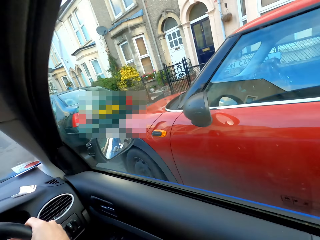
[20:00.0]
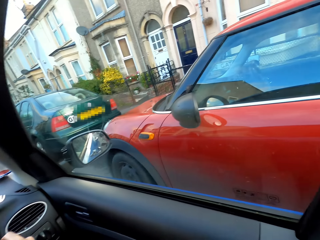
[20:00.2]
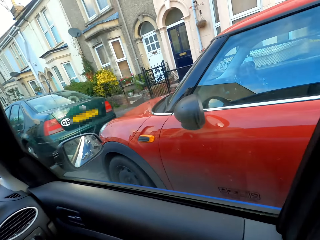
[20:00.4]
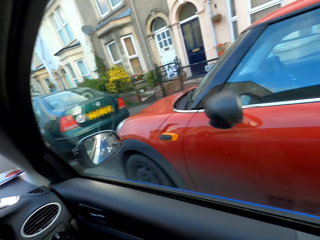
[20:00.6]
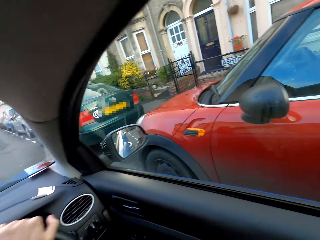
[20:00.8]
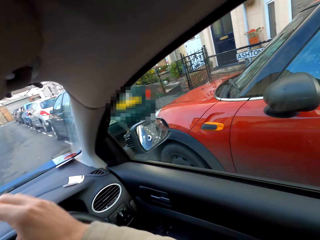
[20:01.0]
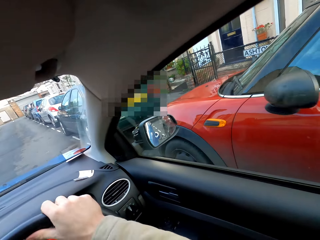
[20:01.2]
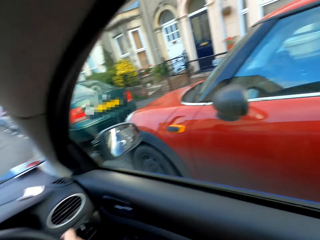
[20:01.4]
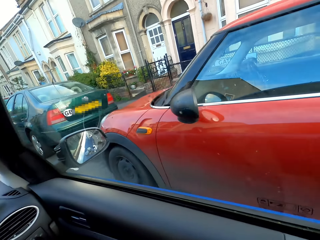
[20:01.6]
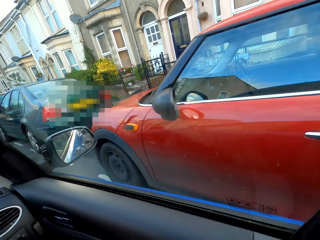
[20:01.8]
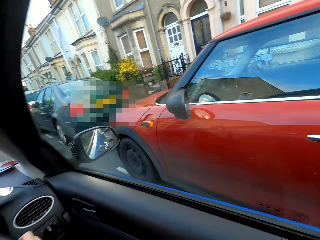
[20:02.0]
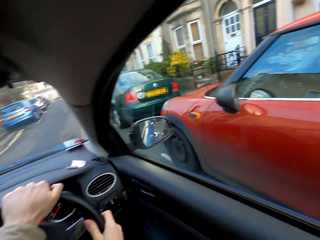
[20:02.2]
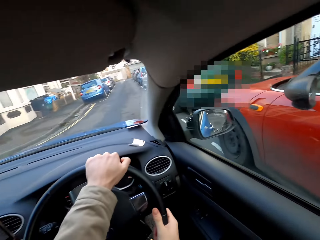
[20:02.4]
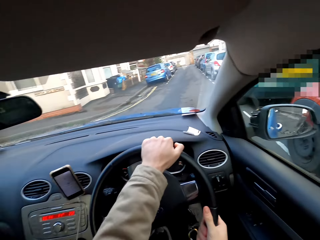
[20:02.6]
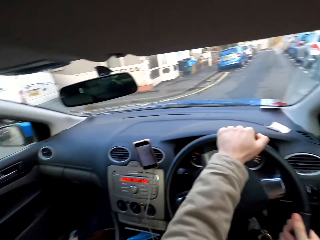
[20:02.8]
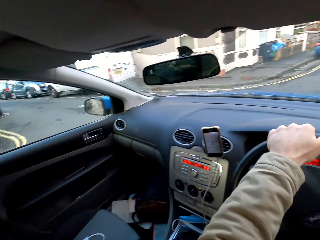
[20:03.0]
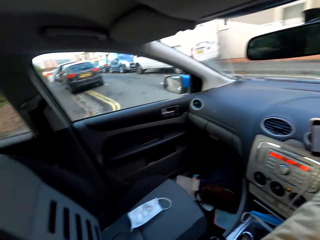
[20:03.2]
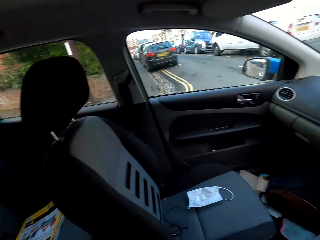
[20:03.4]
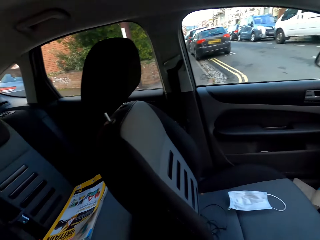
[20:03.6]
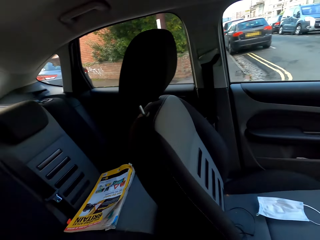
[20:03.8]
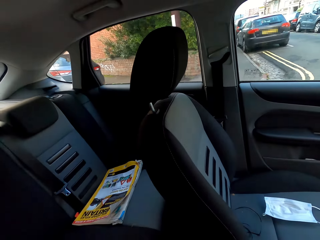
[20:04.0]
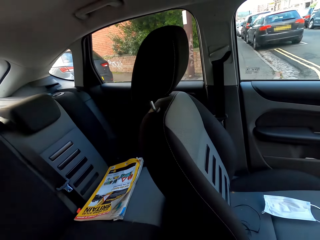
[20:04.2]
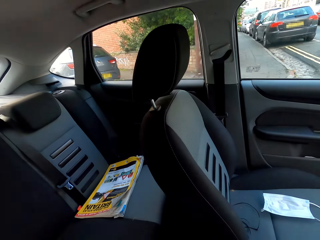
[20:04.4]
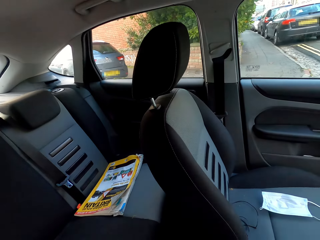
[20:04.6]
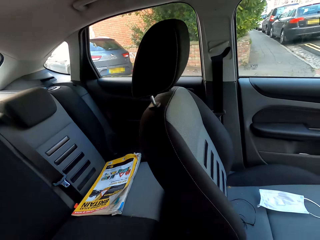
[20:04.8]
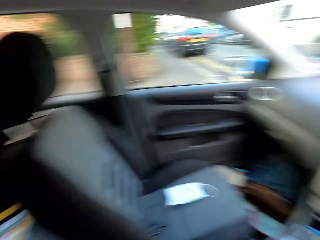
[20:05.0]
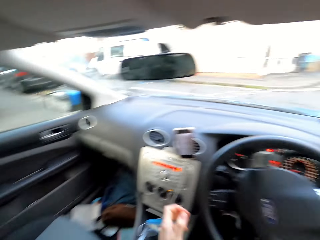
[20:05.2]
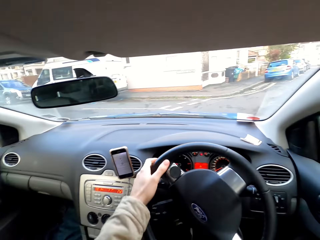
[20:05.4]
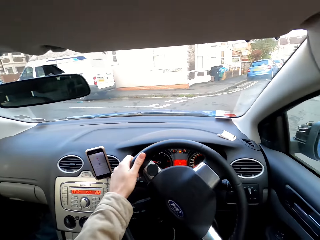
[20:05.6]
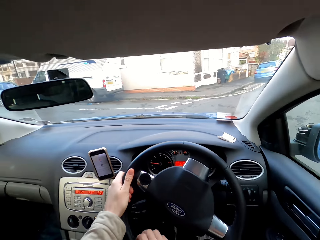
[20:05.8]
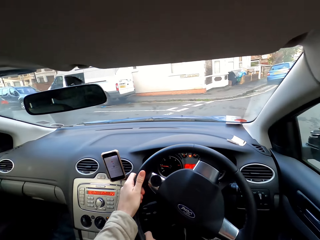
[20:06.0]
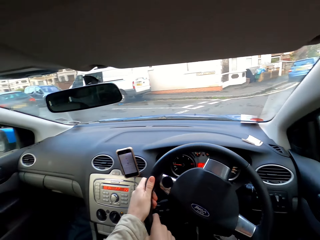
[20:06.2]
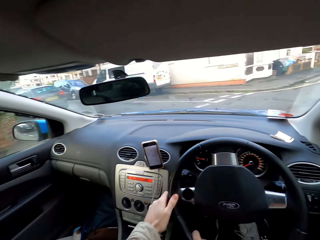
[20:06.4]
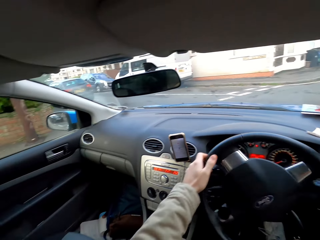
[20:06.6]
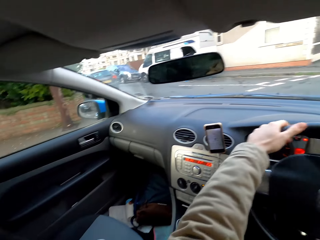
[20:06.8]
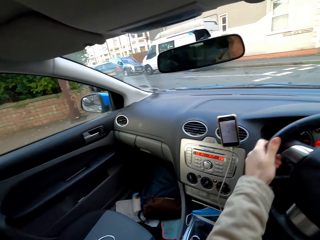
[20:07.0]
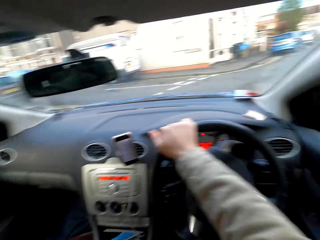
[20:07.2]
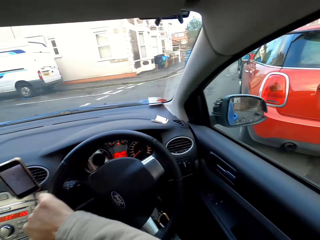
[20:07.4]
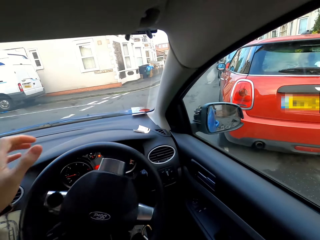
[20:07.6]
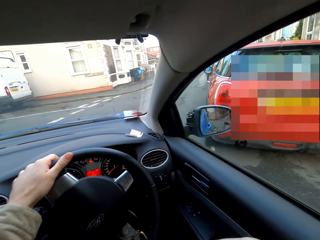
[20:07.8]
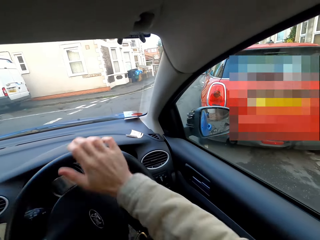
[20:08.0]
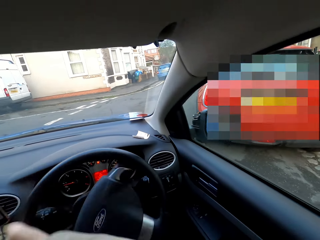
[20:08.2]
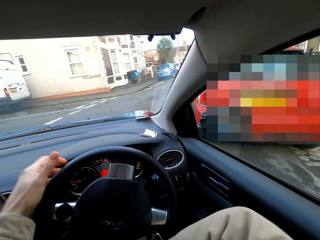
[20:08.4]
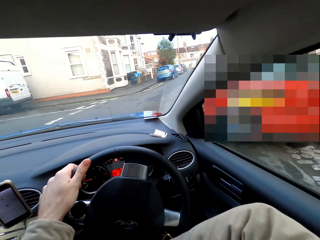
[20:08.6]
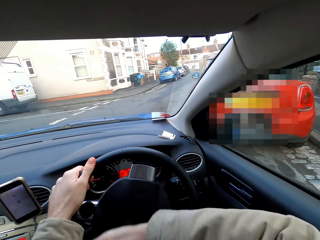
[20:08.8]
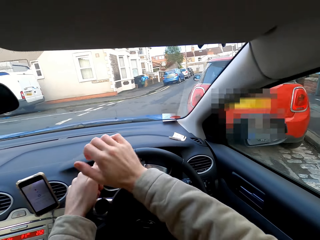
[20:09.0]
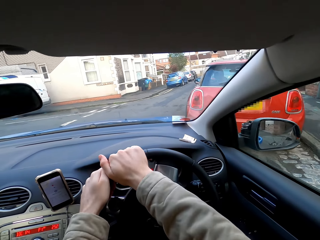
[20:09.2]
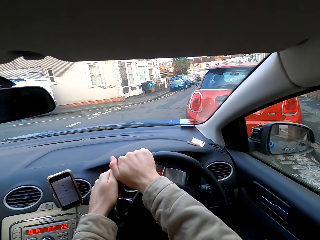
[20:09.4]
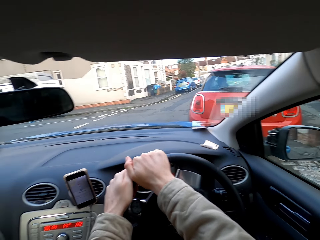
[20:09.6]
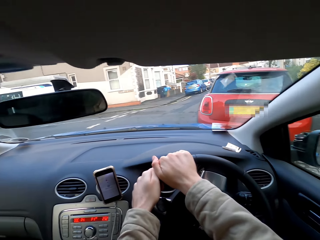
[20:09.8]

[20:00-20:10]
The camera wearer drives the car with both hands. They reverse the car with both hands.

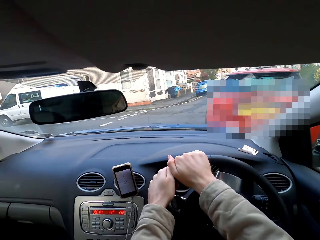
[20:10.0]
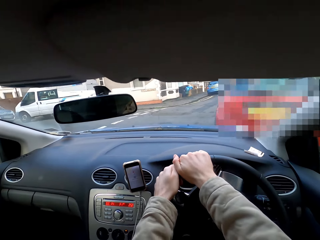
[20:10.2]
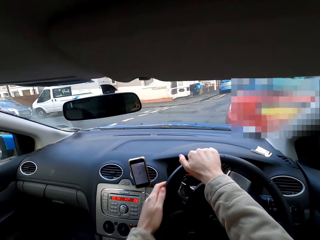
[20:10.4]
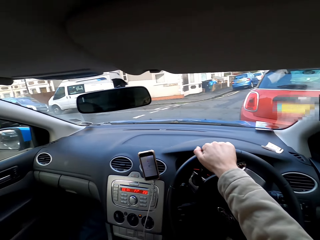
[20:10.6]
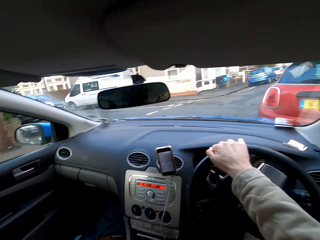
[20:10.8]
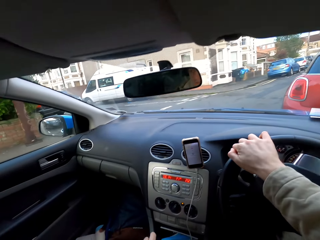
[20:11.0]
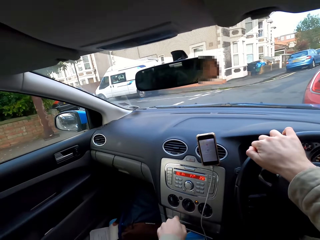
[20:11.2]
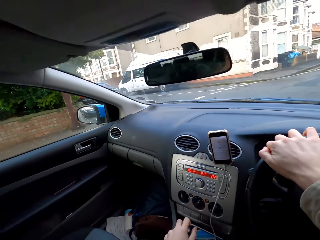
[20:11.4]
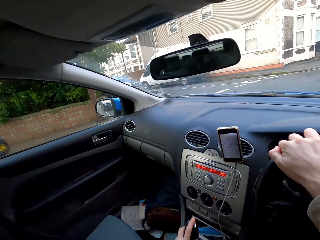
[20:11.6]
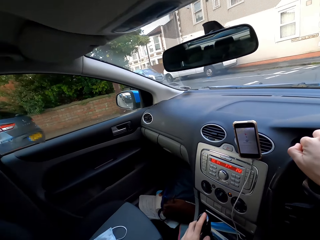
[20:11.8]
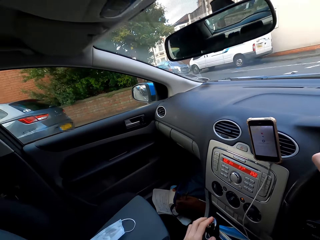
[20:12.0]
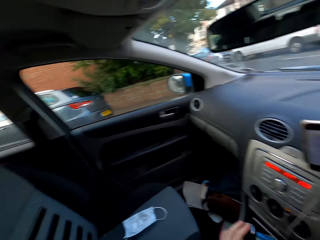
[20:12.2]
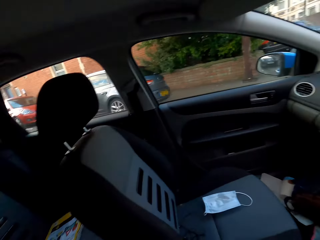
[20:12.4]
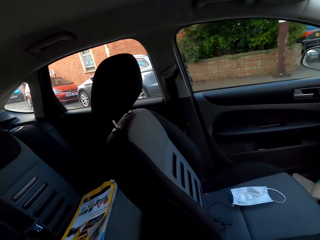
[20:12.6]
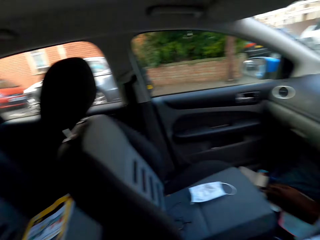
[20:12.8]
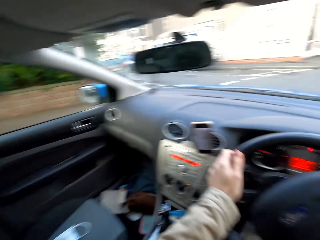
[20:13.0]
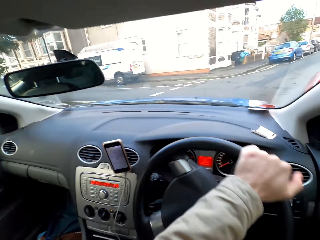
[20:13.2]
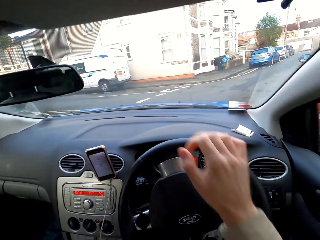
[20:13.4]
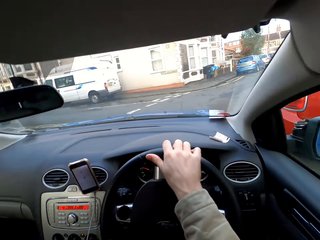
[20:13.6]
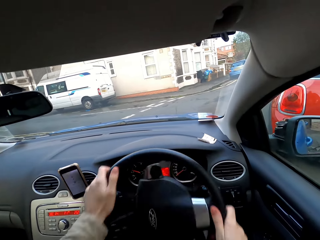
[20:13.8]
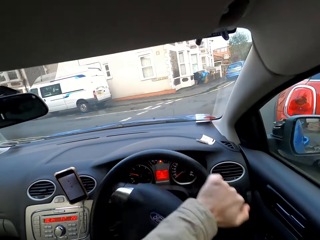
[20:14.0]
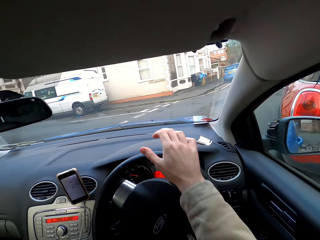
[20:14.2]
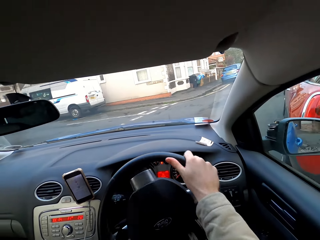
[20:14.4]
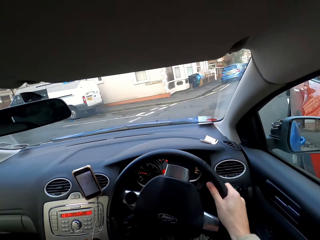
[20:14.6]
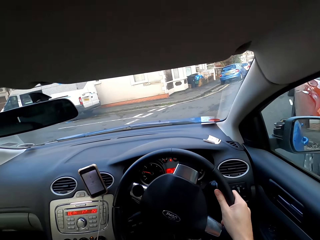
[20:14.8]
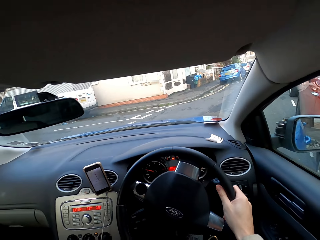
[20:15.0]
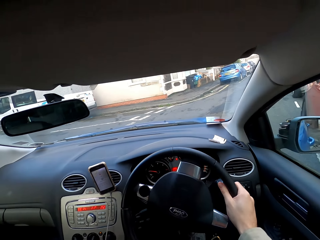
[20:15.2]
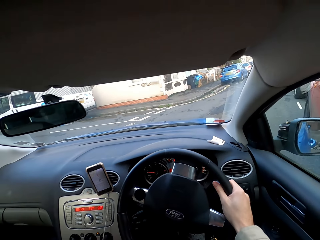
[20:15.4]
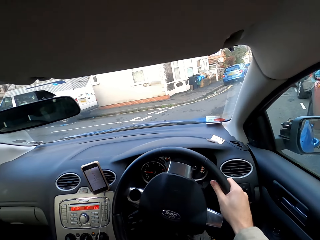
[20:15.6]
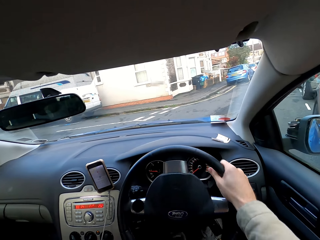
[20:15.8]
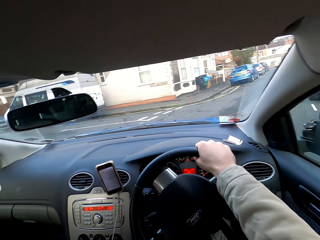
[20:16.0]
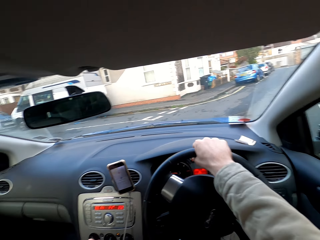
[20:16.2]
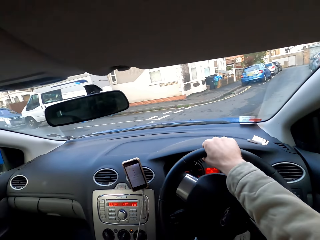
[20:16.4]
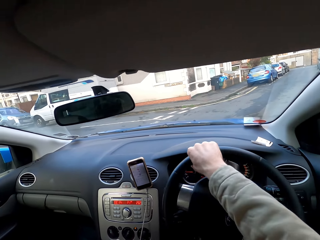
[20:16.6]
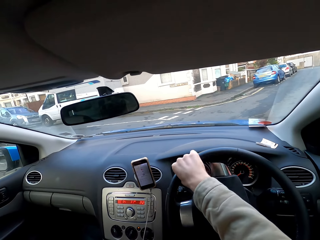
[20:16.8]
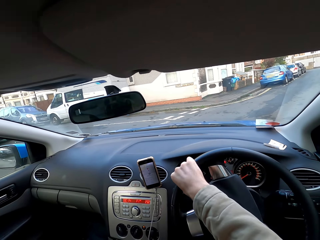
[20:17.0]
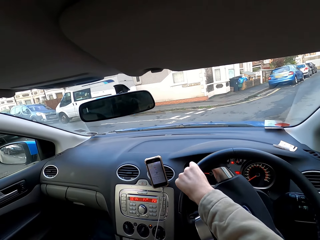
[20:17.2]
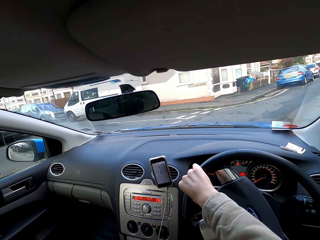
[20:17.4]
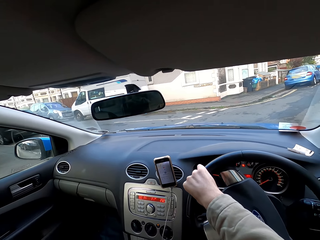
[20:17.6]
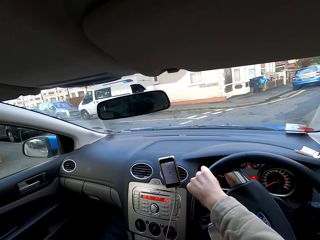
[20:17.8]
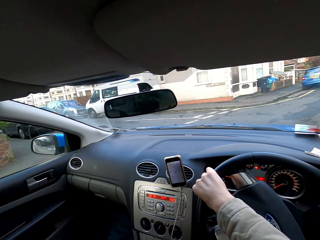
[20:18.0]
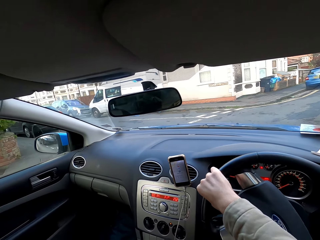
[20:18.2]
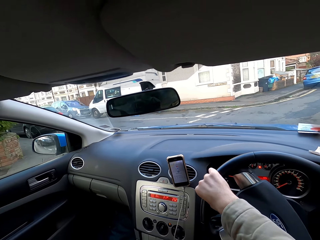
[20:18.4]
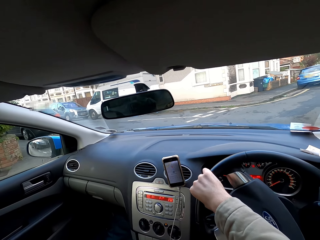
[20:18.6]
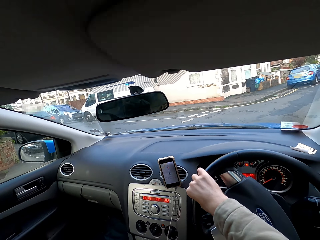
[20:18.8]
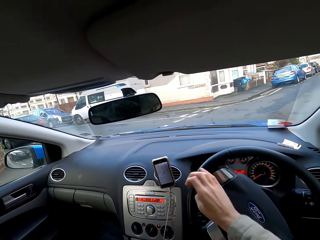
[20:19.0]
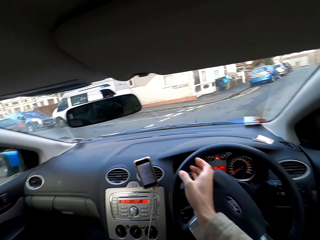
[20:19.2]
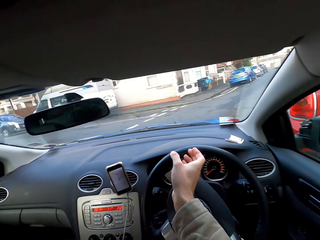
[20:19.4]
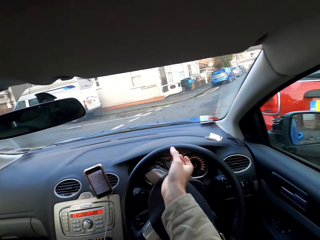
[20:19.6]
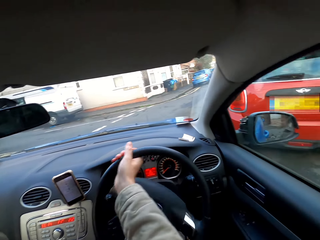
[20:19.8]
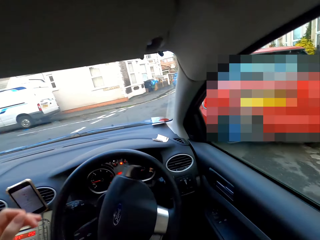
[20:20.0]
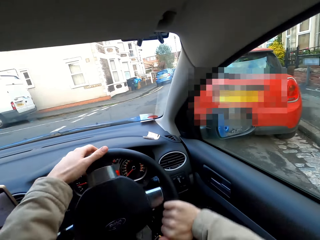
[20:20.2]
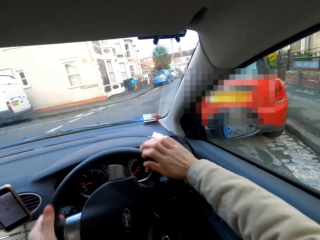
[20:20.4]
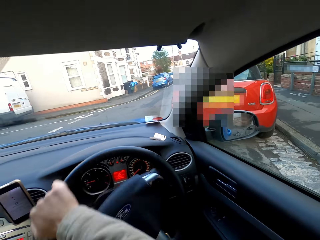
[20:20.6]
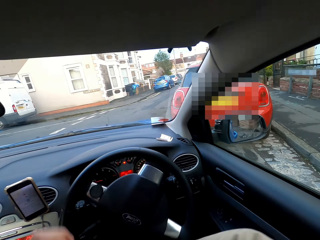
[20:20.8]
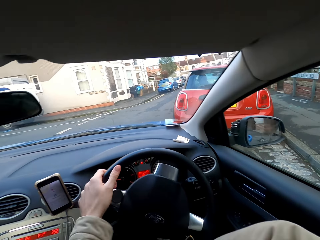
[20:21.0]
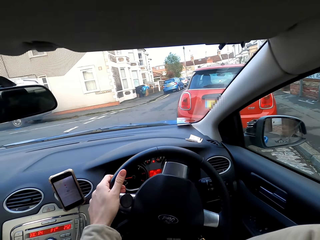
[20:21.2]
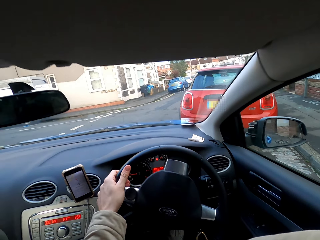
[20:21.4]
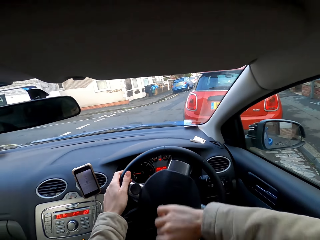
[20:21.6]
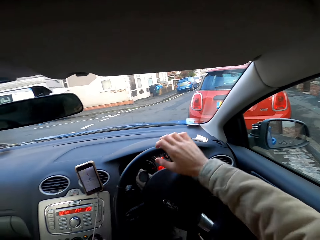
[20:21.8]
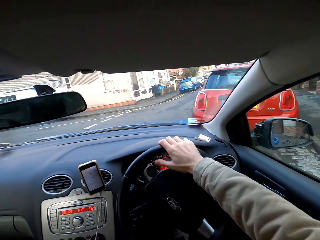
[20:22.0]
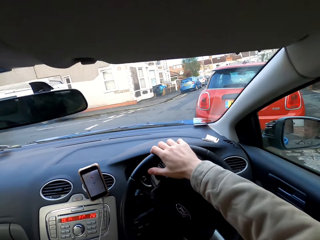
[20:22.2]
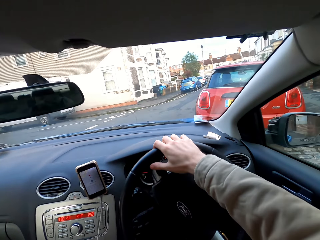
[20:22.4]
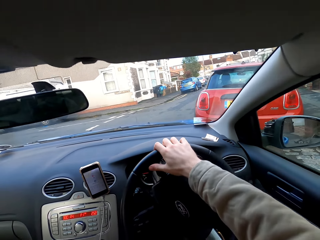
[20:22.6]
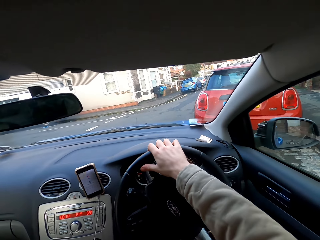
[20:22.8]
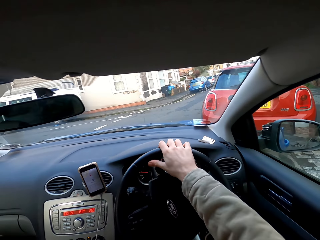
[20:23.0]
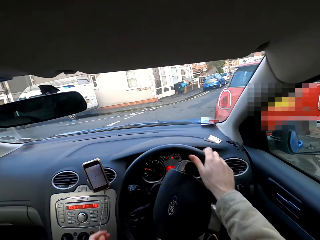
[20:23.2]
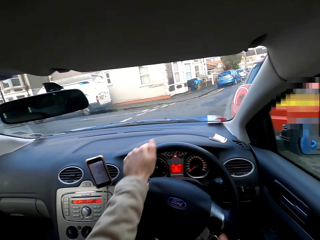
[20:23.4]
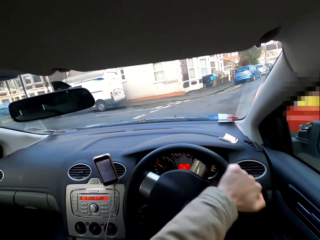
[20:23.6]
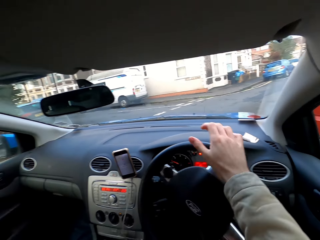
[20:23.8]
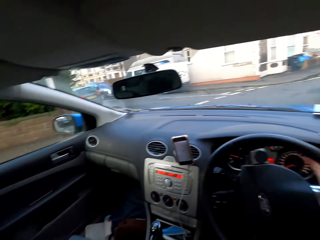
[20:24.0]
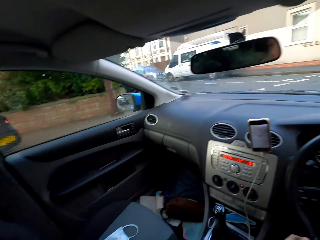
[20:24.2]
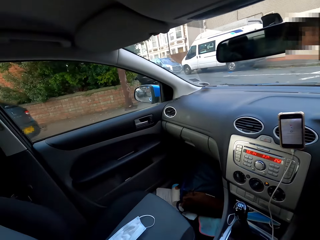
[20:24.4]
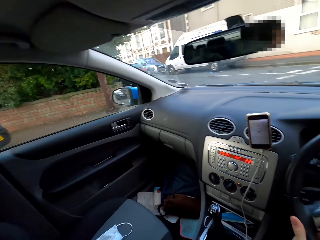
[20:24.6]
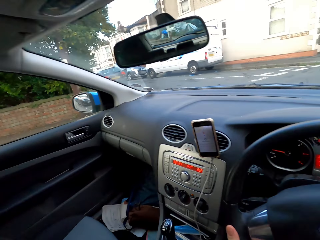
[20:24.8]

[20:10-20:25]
The camera wearer drives the car with his right hand. He parks the car. He shifts the car gear with his left hand. He drives the car with both hands. He drives the car with his right hand. He drives the car with both hands.
